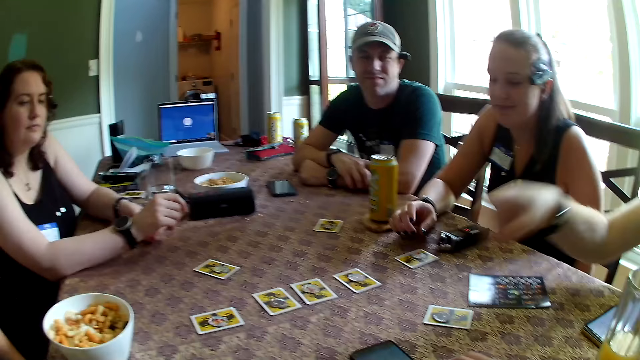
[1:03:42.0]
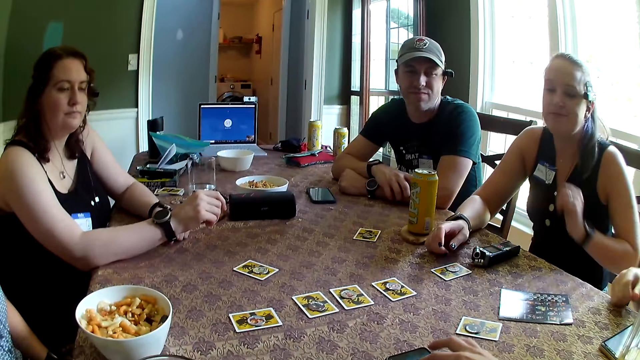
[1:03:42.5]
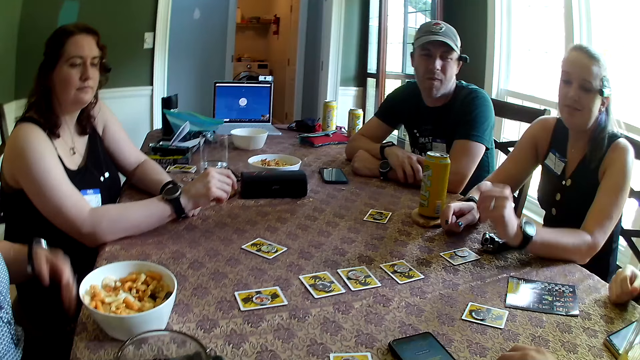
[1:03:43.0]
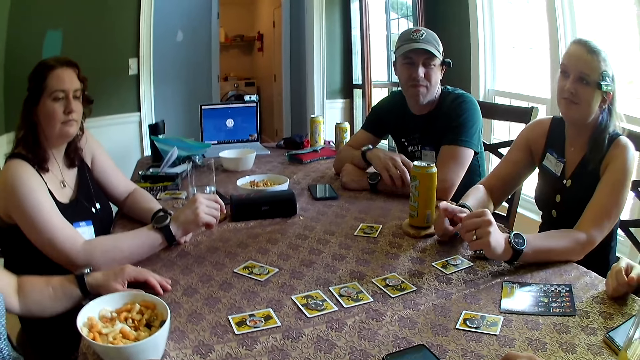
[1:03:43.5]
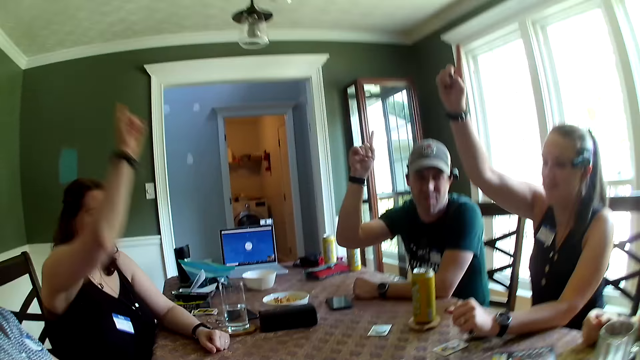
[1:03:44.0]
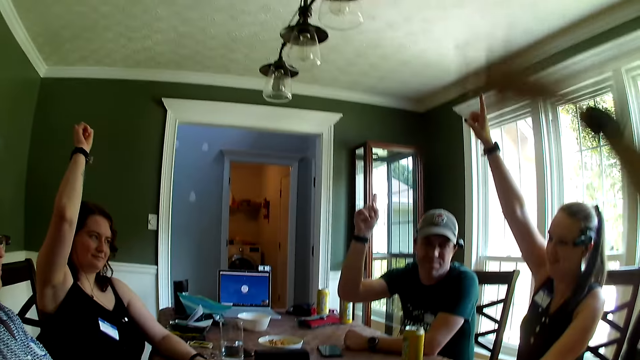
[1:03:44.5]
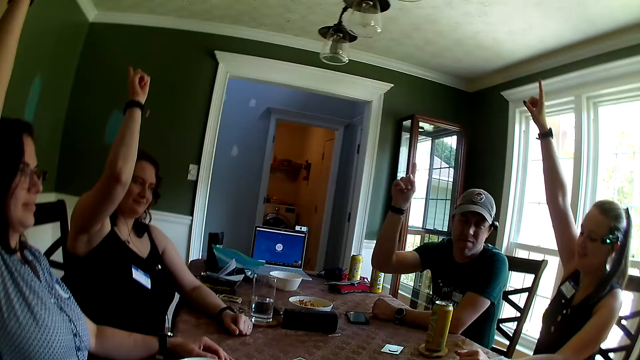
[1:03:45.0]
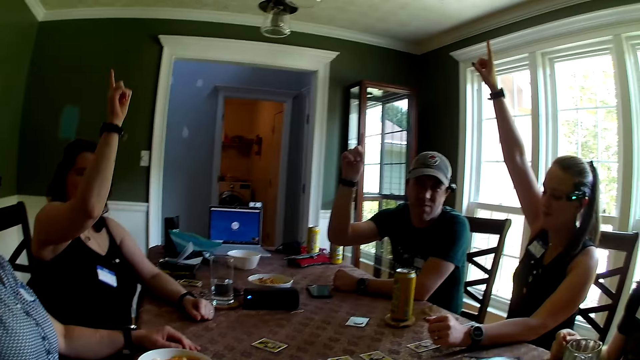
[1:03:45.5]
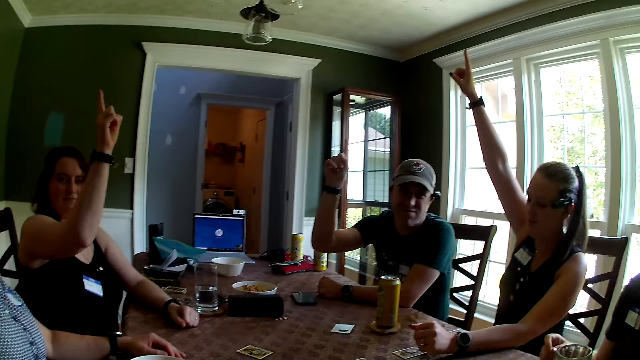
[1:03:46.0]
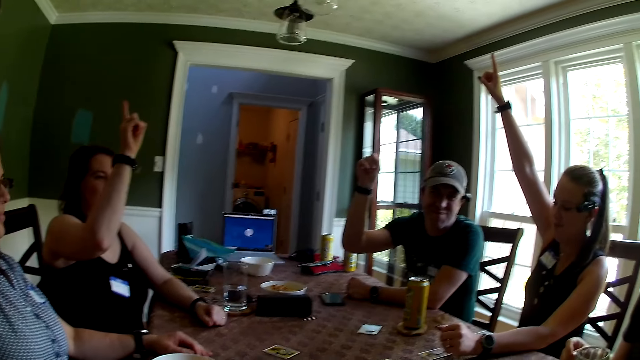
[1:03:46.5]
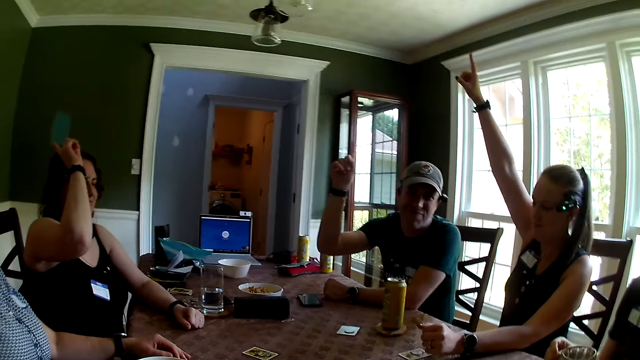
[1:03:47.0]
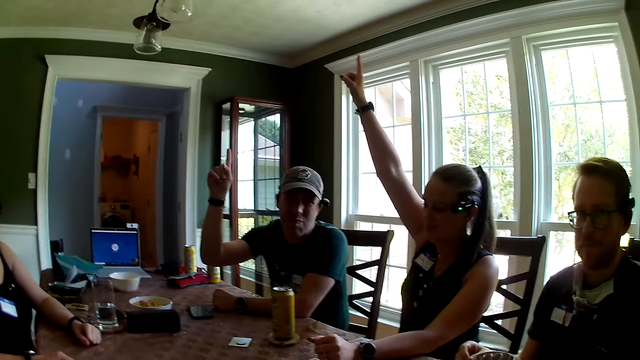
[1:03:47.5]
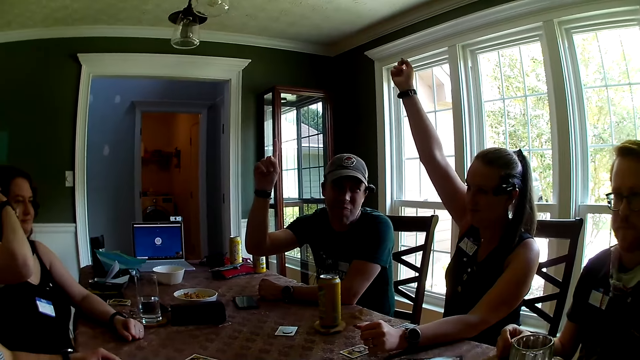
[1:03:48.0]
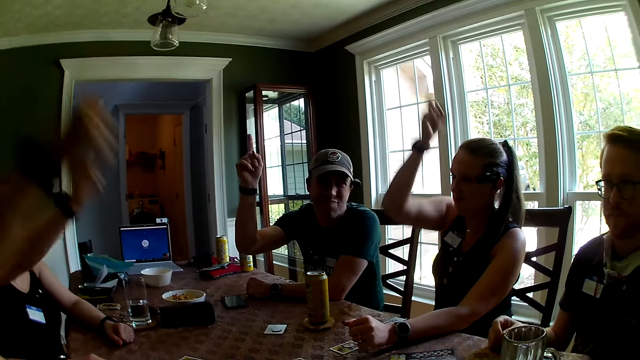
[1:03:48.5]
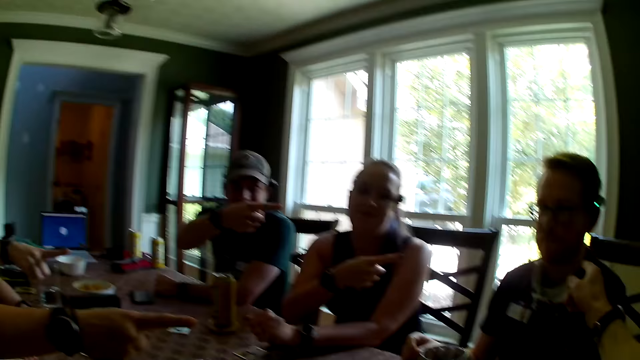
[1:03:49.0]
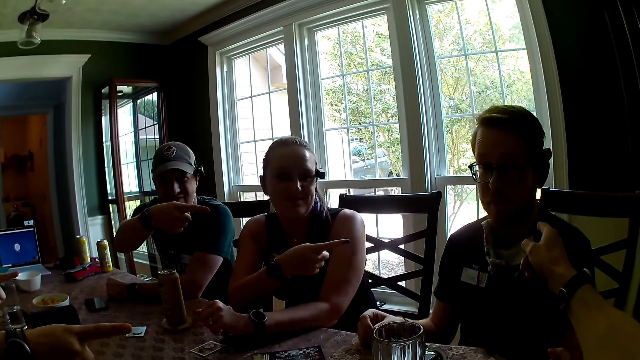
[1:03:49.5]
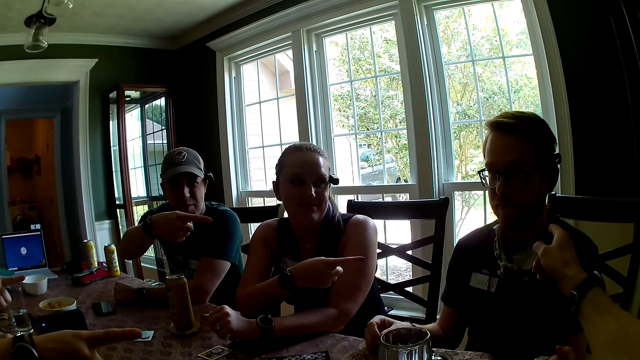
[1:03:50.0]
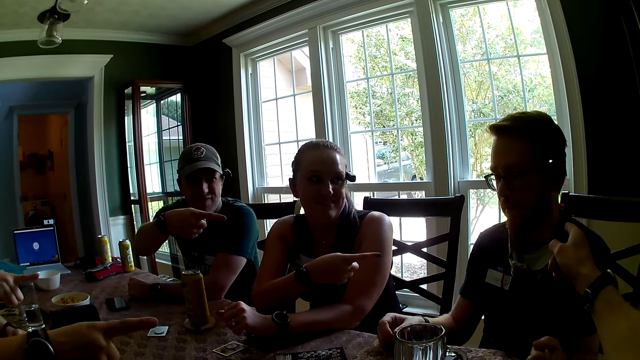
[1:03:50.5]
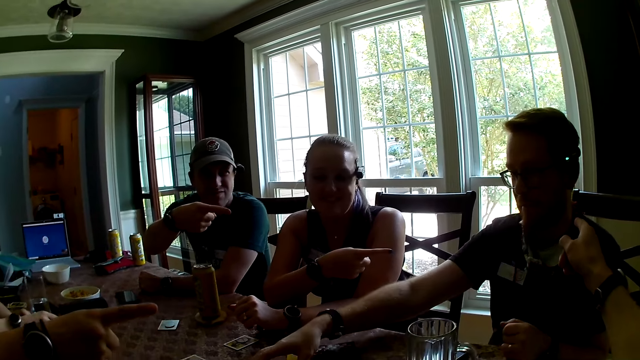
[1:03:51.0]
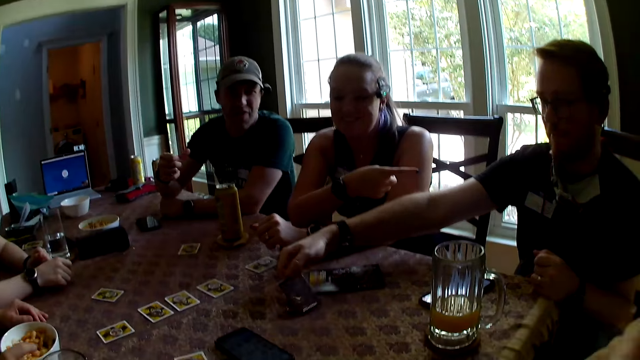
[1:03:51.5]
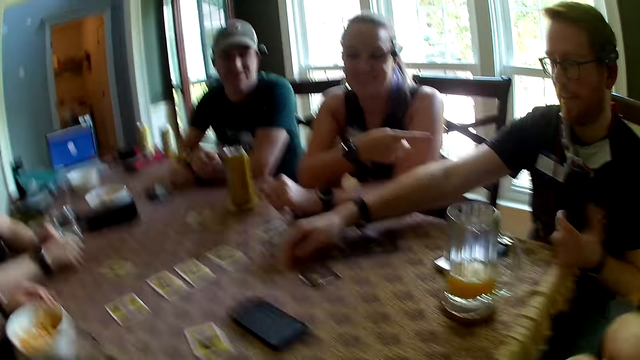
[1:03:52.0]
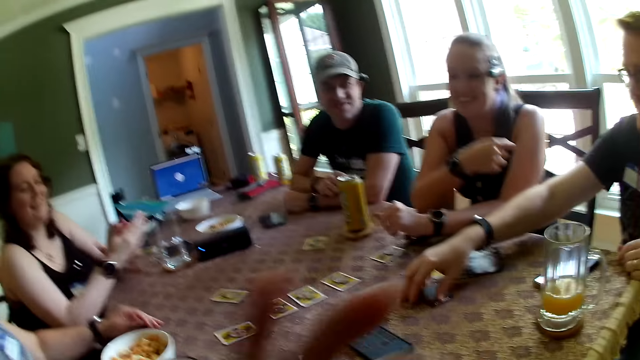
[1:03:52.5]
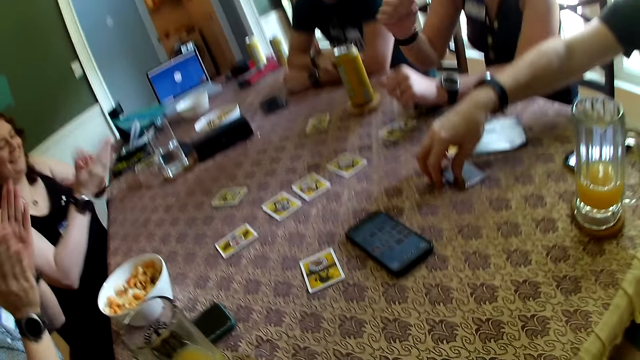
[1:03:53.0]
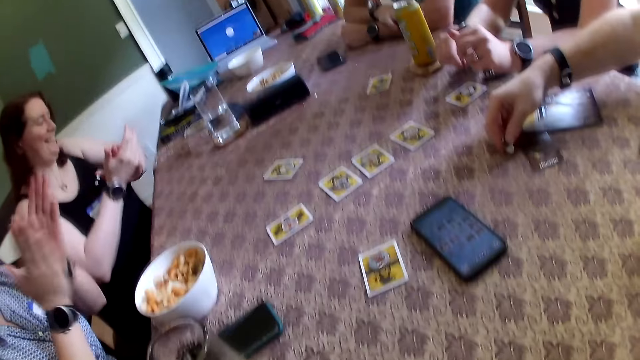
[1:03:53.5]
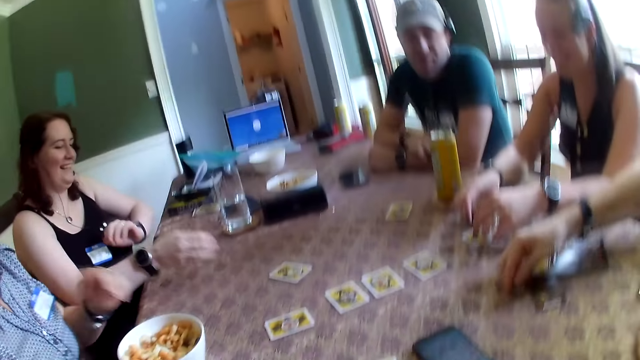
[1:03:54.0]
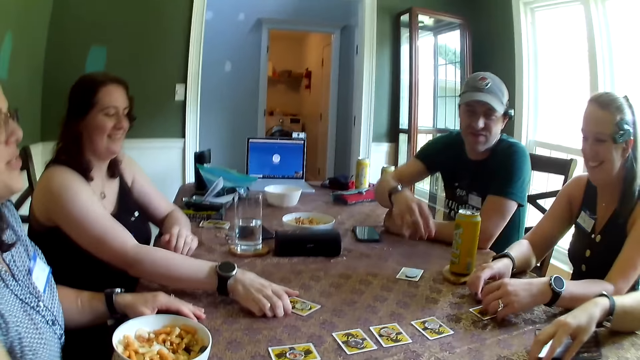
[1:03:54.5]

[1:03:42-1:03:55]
The camera wearer uses a phone. A woman places her right hand on the table. The camera wearer touches the phone on the table with his right hand. The woman places her left hand on the table. Another woman places her left hand on the table. The first woman raises up her right hand. A man raises up his right hand. A third woman raises up her right hand. Another man raises up his right hand. The second woman raises up her right hand. The first woman points at the second man with her right hand. The first man points at the second man with his right hand. The second woman points at the second man with her right hand. The third woman points at the second man with her right hand. The camera wearer points at the second man with his right hand. The second man turns over a card on the table with his right hand. The second woman claps both hands together. The third woman claps both hands together.

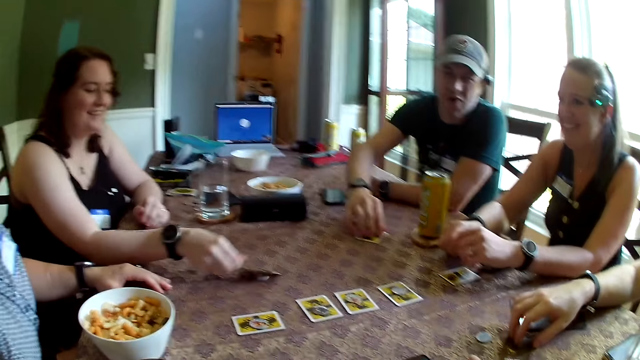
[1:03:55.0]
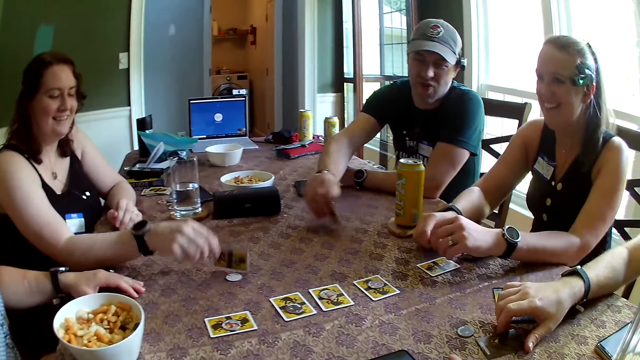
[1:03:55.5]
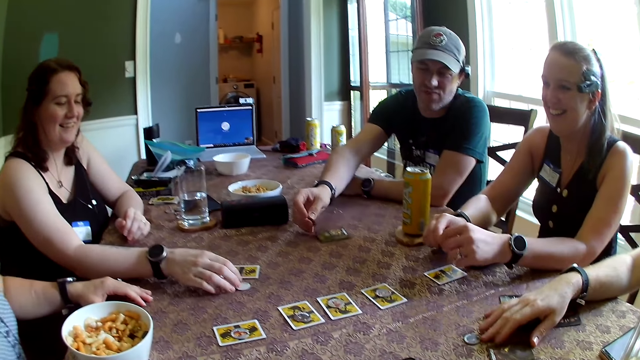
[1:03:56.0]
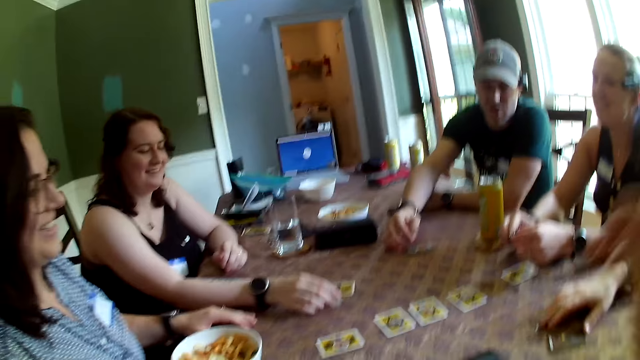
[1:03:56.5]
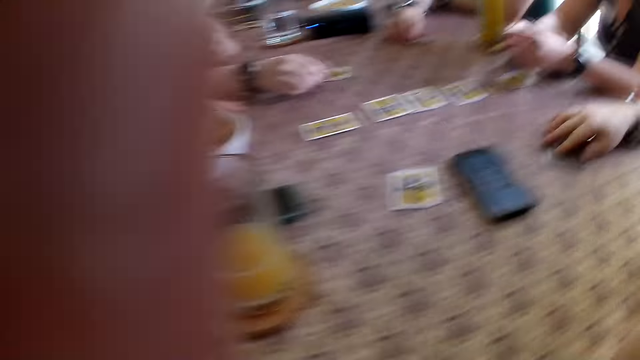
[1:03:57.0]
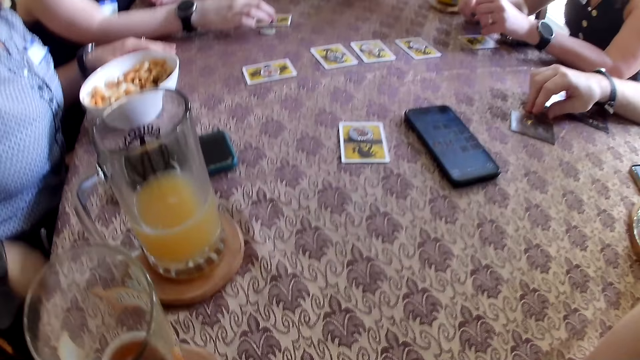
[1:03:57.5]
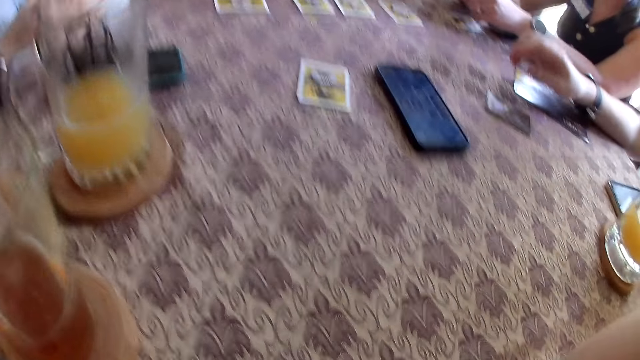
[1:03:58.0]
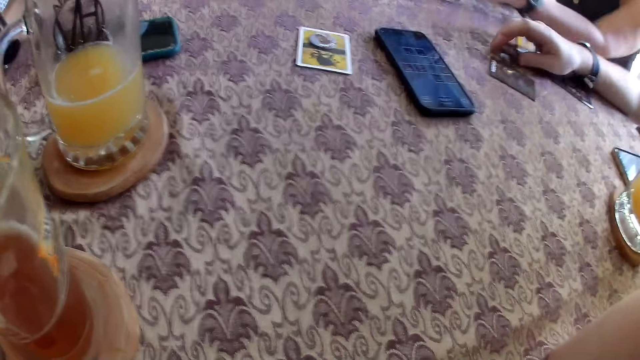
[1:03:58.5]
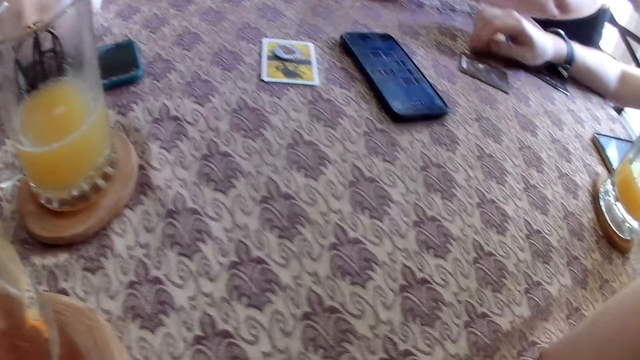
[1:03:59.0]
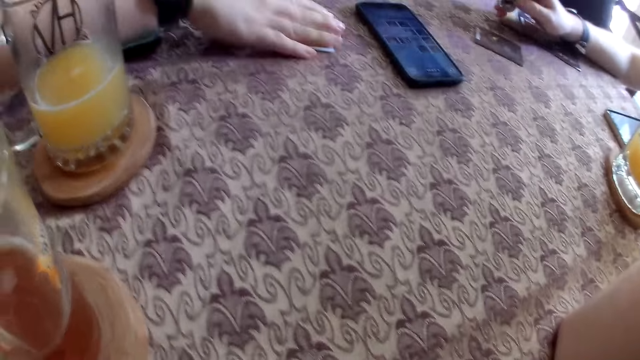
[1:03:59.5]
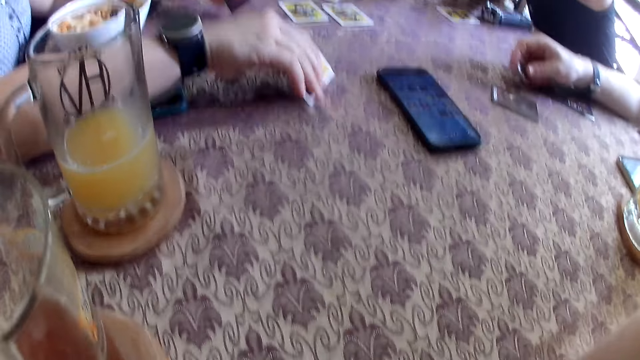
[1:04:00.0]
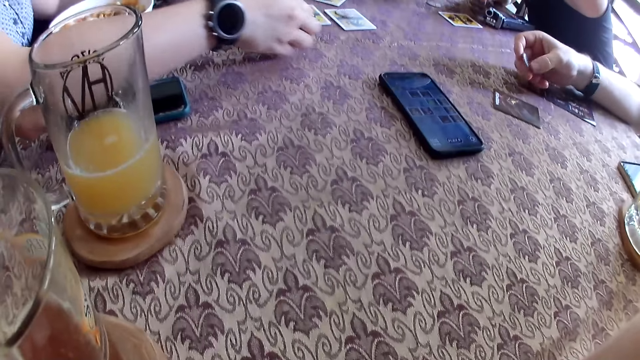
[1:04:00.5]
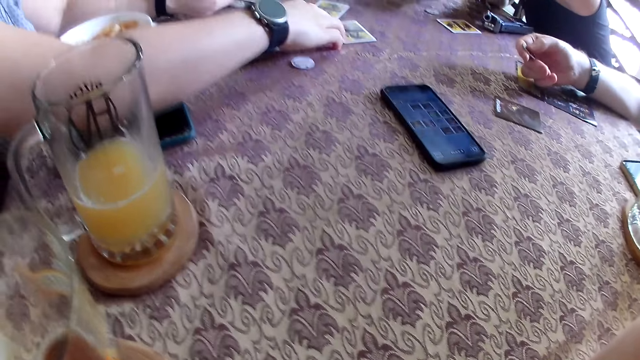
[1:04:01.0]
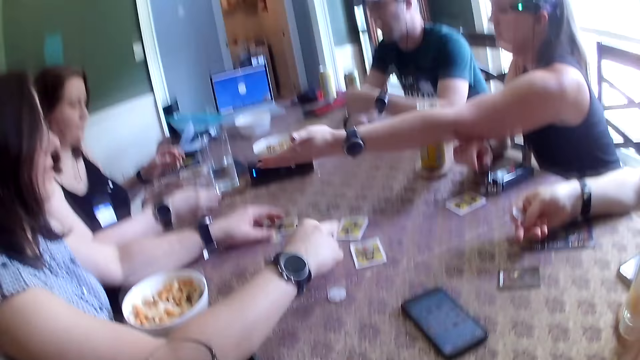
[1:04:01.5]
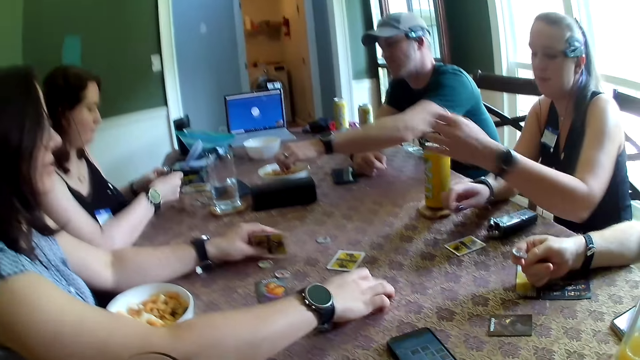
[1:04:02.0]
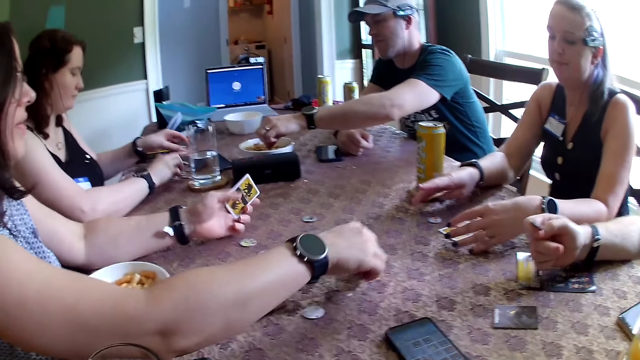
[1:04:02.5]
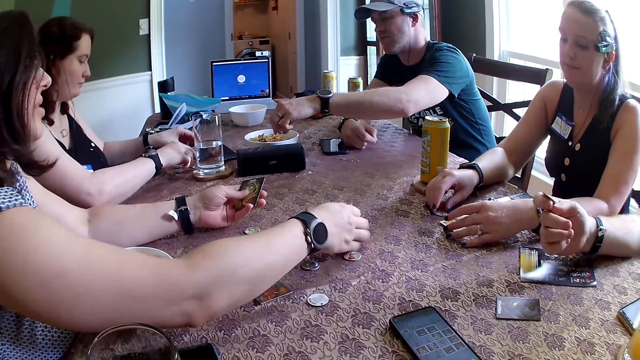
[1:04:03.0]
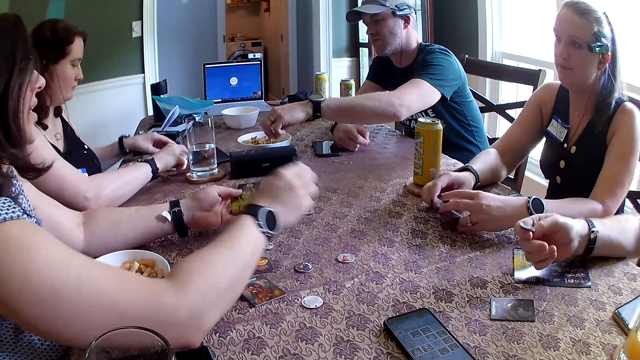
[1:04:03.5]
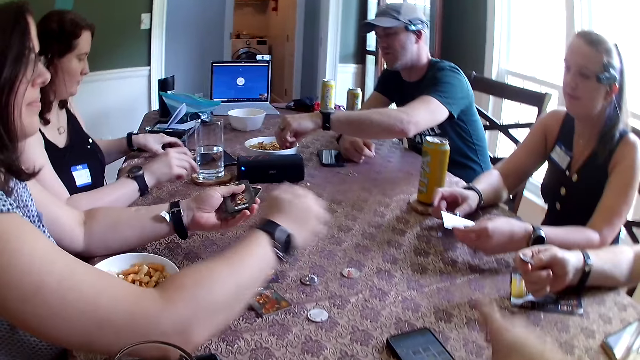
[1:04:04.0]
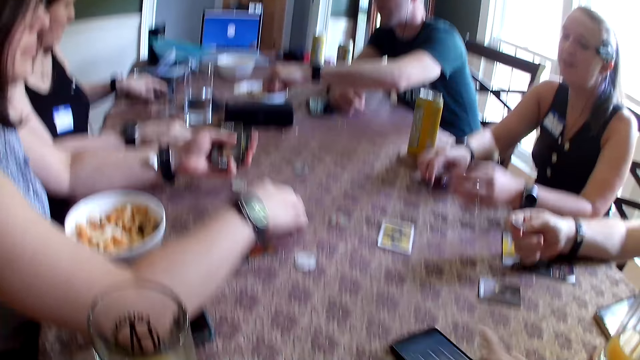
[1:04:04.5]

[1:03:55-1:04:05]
The third woman turns over a card on the table with her right hand. The first man turns over a card on the table with his right hand. The third woman touches the token on the table with her right hand and picks up a coin. The second man picks up a token on the table with his right hand and holds the token with his right hand. The second woman picks up a card on the table with her right hand. The third woman picks up a card on the table with her right hand. The second woman drops a token on the table with her right hand. The first man picks cheese or snacks from the bowl with his left hand. The second woman picks up a card on the table with her left hand and picks up cards on the table with her right hand. The third woman holds a token with her right hand and arranges the token and the card on the table with both hands. The first woman picks up a card on the table with her left hand. The third woman picks up cards. The second woman drops the cards on her left hand with her right hand. The first woman drops the card on the table with her left hand.
